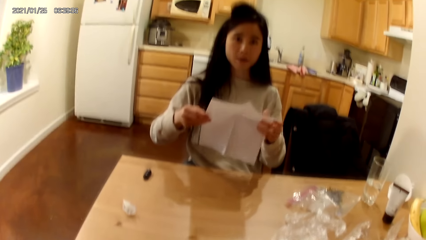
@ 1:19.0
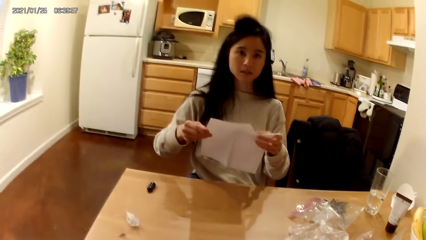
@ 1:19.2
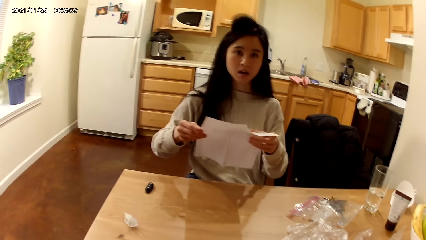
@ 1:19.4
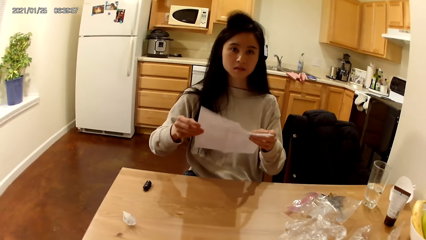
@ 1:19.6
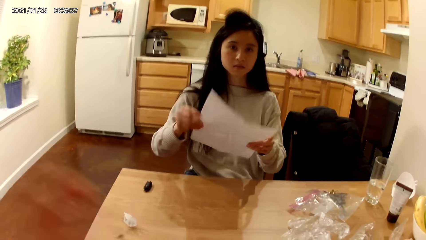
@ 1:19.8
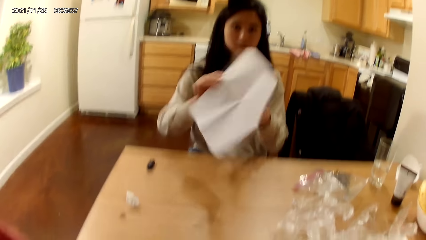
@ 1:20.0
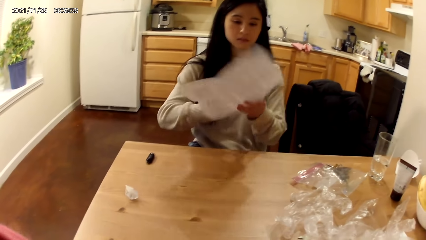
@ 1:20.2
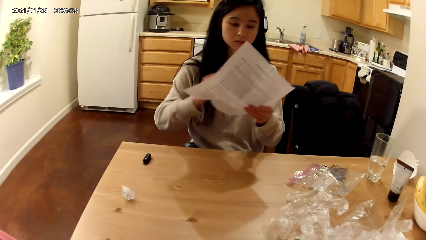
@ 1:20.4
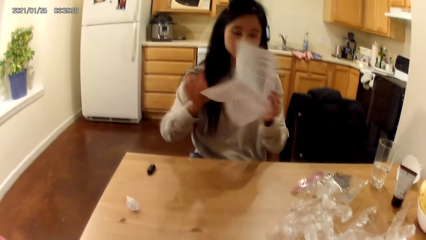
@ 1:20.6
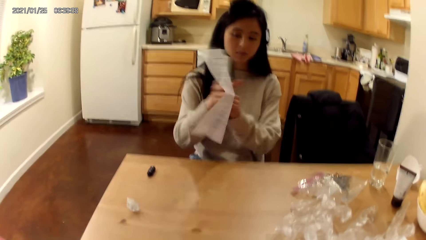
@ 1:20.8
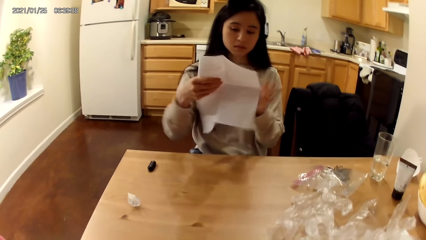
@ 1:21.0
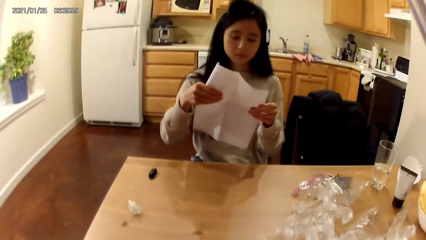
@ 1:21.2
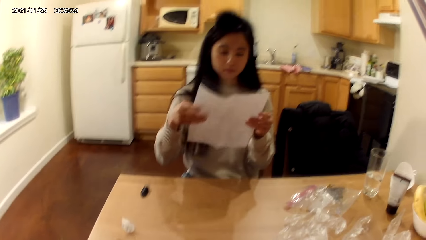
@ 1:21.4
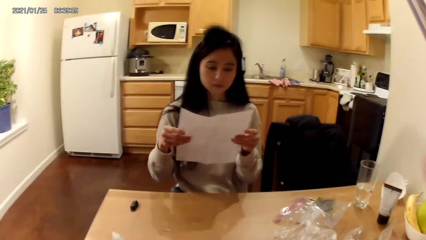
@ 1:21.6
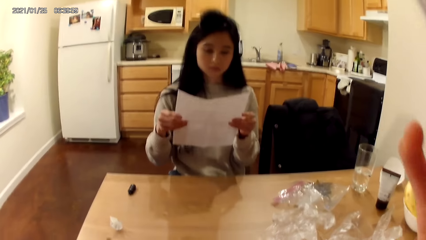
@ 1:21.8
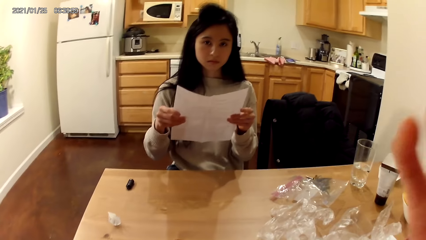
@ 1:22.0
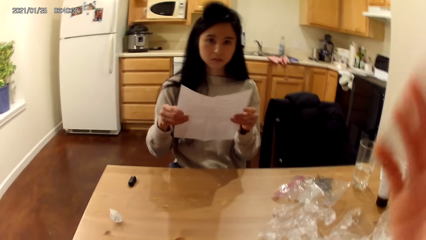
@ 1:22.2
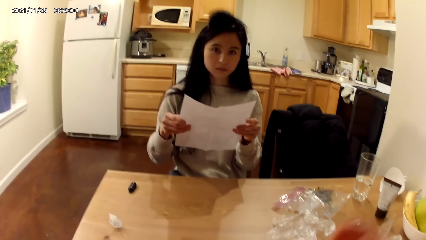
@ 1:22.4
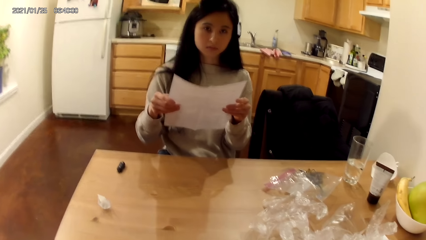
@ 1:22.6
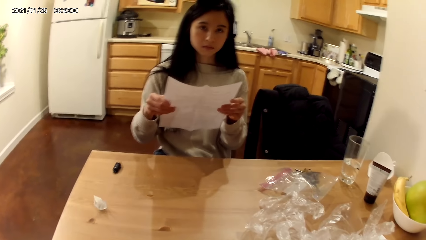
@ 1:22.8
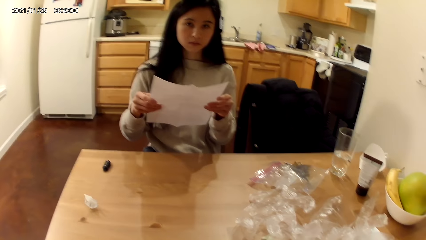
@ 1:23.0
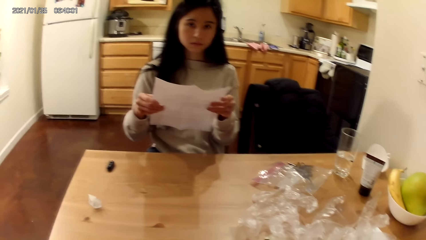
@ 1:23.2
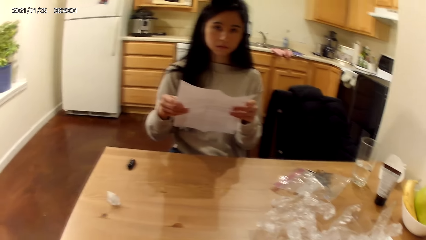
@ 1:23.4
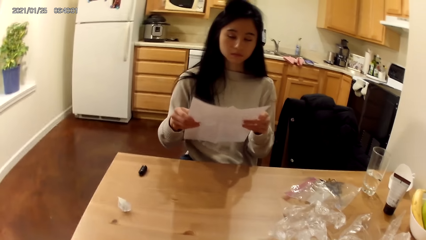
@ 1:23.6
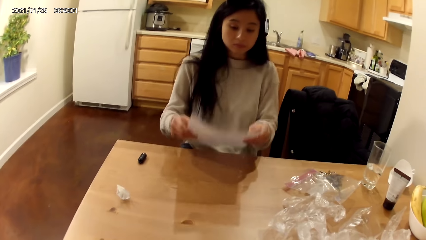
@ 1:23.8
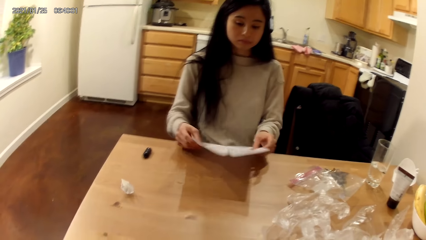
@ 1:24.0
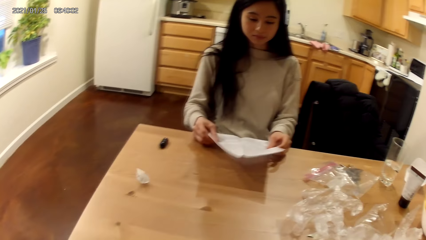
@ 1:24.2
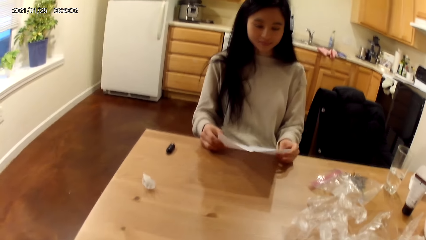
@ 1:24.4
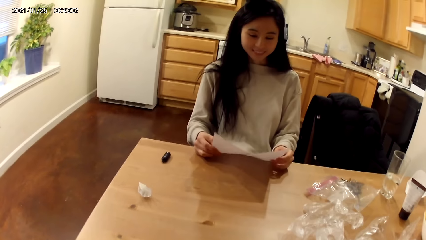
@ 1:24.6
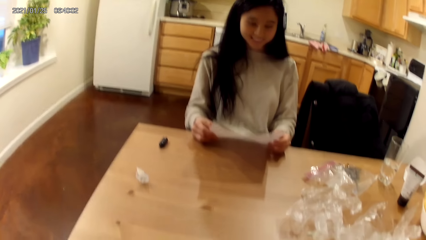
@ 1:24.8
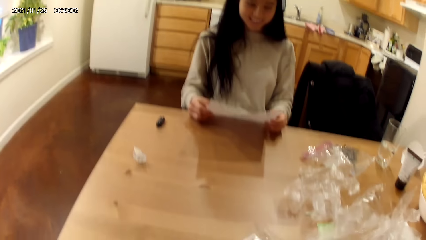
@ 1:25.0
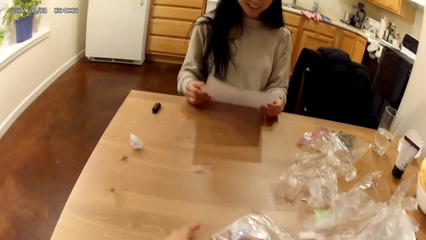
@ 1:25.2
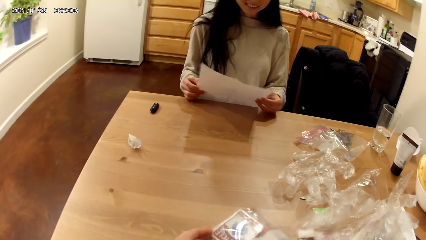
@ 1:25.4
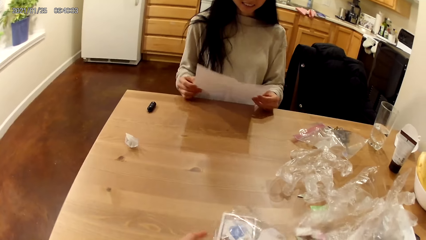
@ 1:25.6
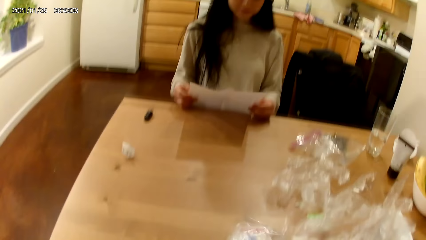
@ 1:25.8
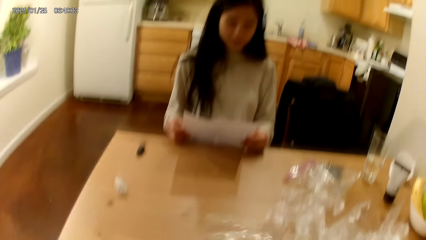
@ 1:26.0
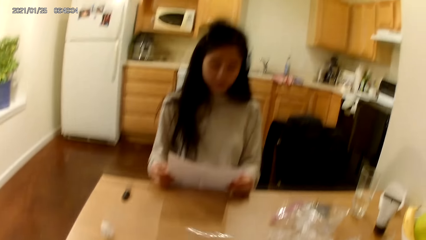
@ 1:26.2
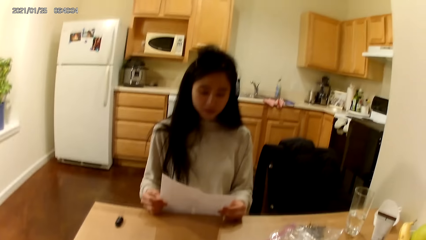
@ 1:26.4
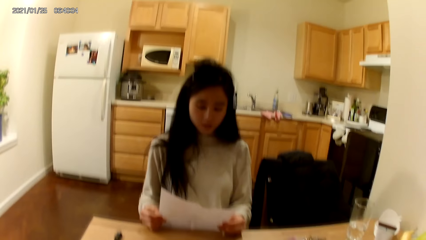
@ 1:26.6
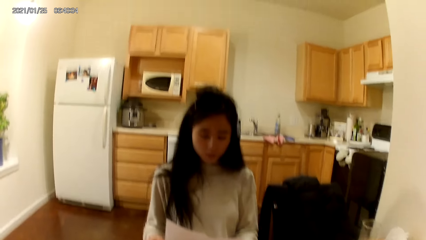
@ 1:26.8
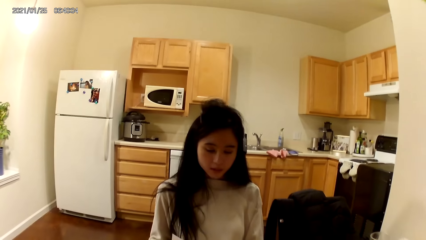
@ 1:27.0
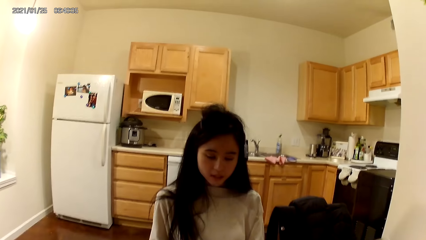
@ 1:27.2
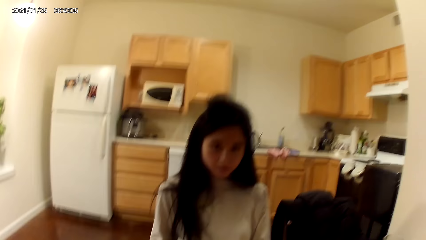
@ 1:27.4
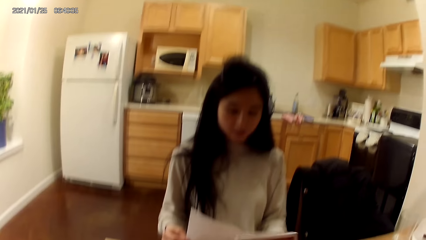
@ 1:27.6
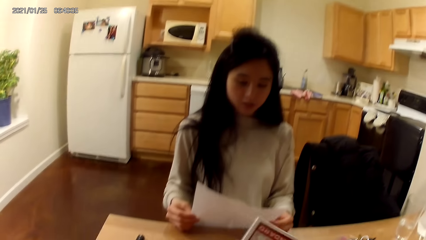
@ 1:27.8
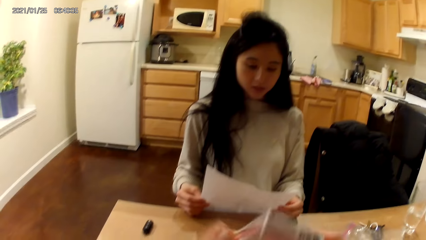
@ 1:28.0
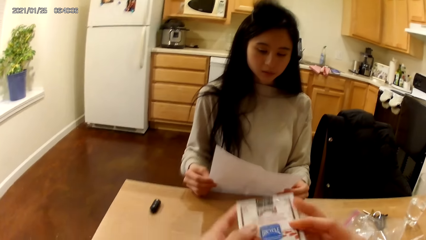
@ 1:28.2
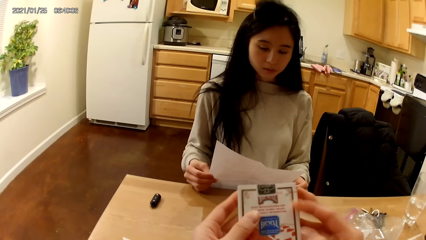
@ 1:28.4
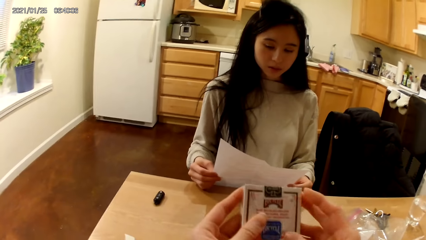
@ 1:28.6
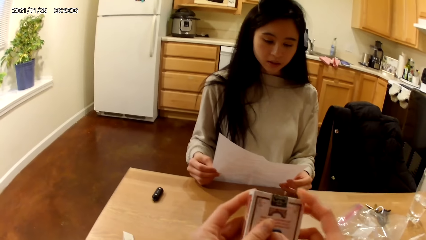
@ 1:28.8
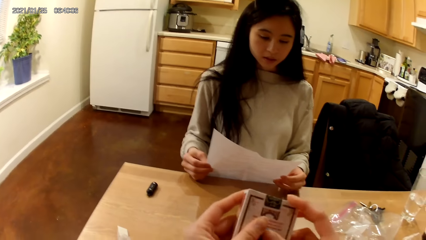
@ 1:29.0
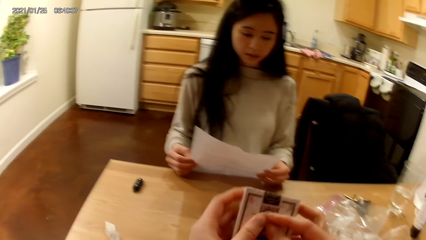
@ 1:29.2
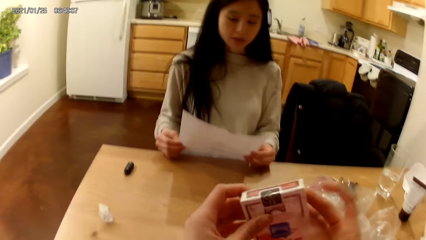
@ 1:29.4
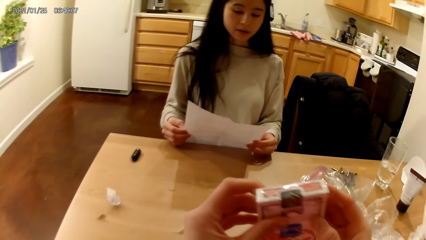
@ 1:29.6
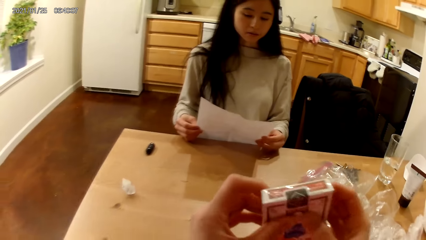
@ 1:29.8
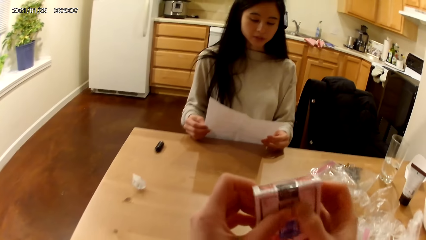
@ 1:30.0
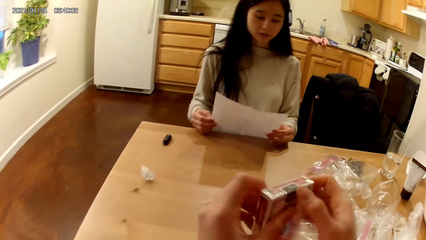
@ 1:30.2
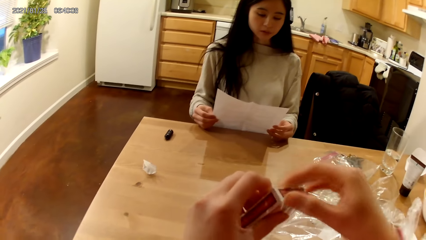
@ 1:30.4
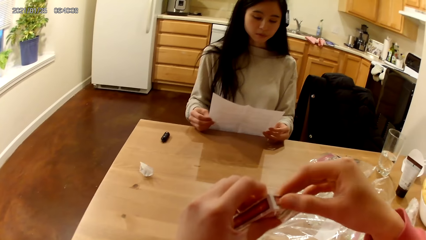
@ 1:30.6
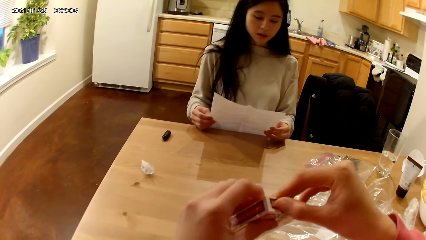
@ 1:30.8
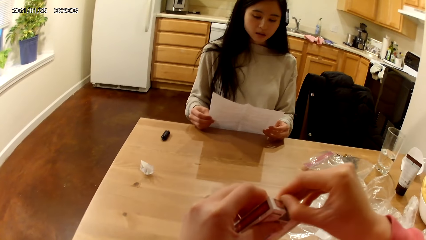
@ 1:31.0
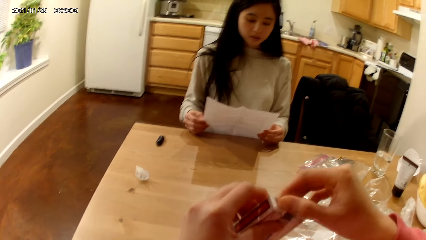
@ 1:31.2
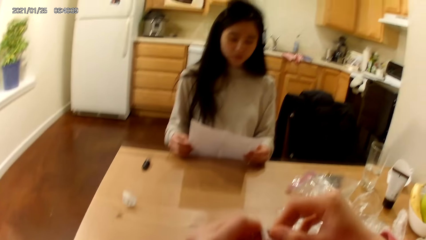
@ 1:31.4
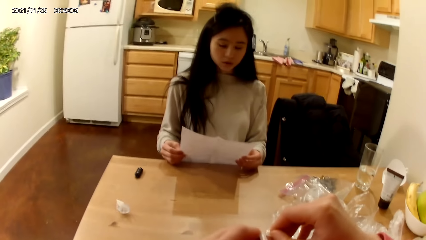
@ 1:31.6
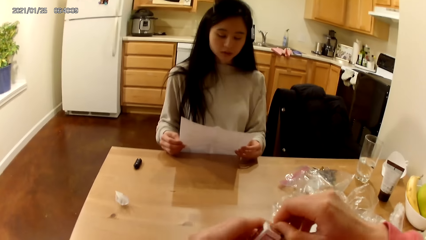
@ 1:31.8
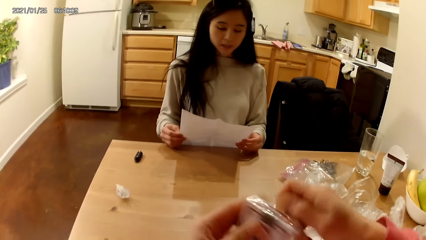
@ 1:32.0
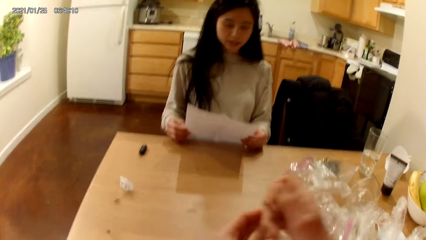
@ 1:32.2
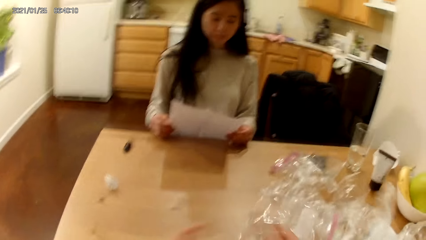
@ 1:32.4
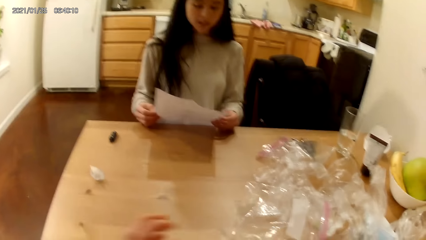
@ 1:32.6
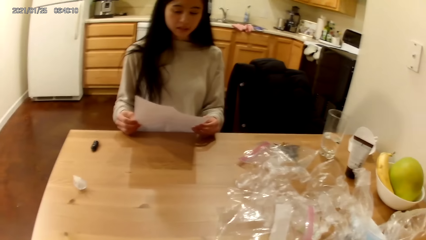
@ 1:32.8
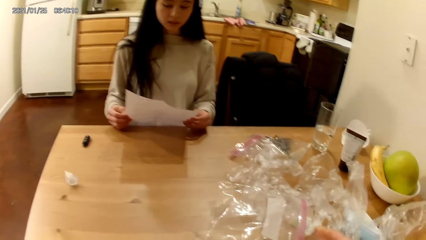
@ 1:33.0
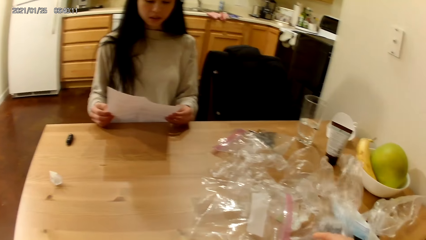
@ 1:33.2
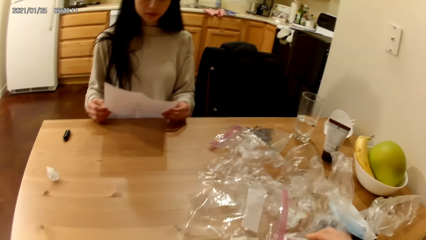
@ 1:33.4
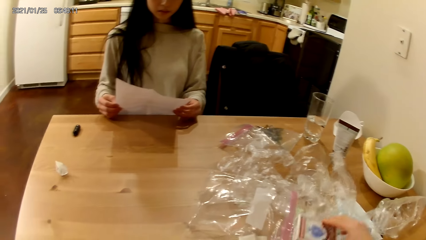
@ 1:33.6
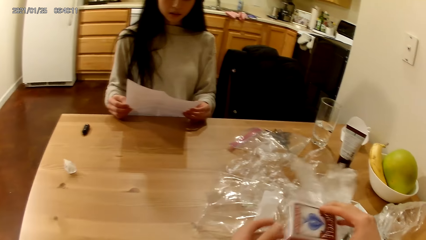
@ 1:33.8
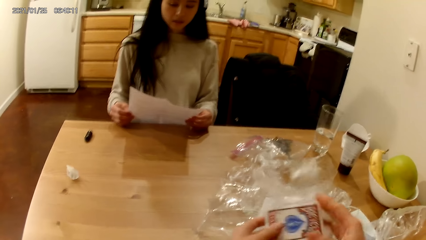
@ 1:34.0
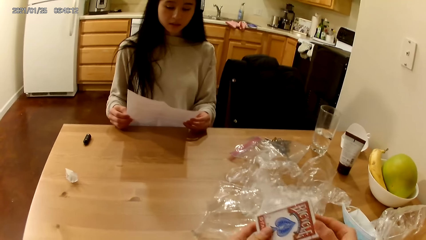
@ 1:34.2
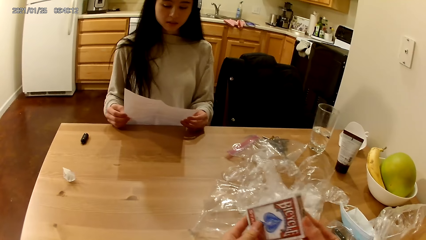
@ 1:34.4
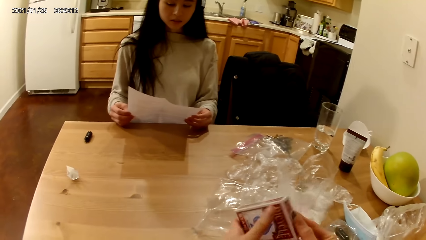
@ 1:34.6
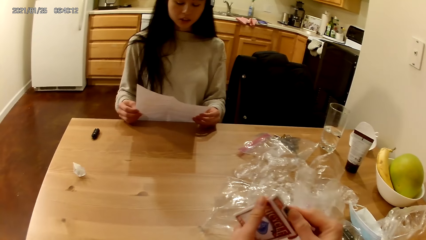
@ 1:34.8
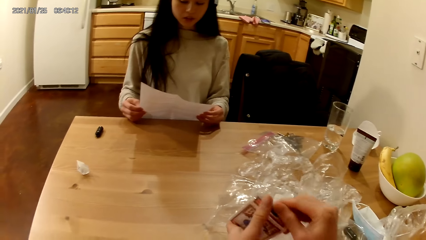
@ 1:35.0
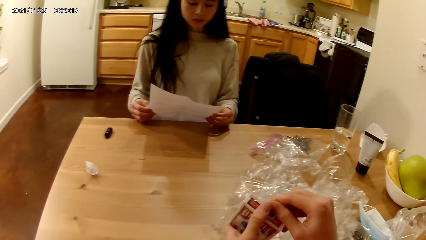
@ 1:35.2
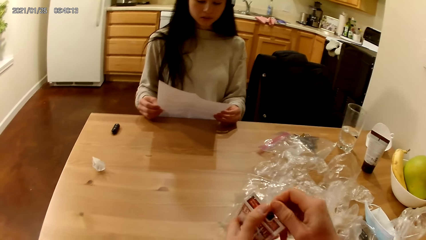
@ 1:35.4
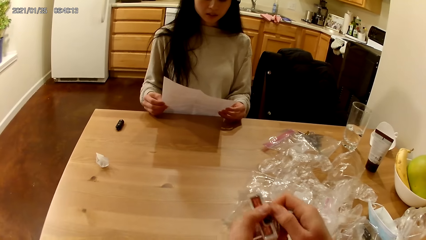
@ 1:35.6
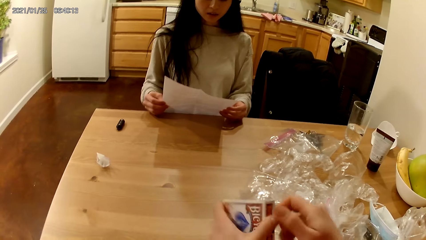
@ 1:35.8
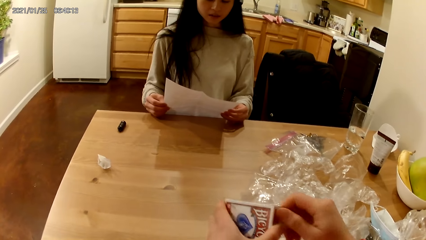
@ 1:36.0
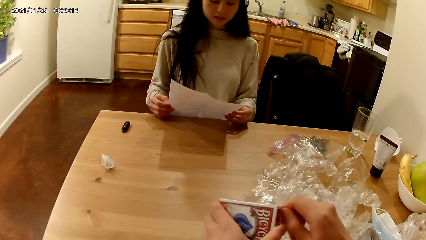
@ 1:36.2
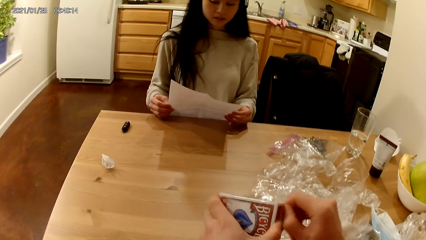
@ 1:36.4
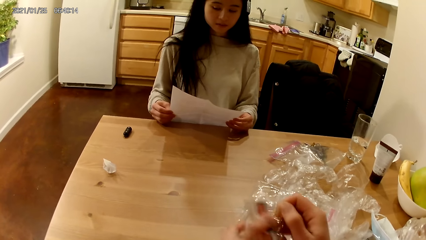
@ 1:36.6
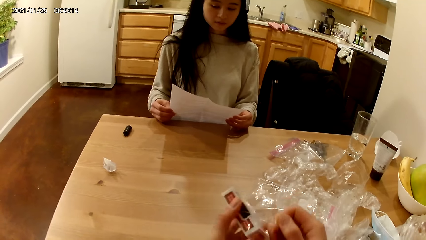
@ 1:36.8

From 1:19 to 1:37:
A woman speaks to the camera wearer. The camera wearer touches her face with her left hand. The woman flips the piece of paper in her hands with both hands. The camera wearer looks around. The woman flips the piece of paper again. The camera wearer removes her right hand from her face. She removes her left hand from her face. The woman holds the piece of paper with both hands on the table. The camera wearer takes a transparent bag from the table with her left hand. She holds the zip lock bag. She holds a pack of playing cards in both hands. She flips the pack of playing cards in both hands. She removes the cellophane nylon of the pack of playing cards in her hands with both hands. She drops the pack of playing cards in her hands on the table. She takes the pack of playing cards from the table with her right hand. She holds the pack of playing cards with both hands. She removes the cellophane nylon of the pack of playing cards in her hands with both hands.
